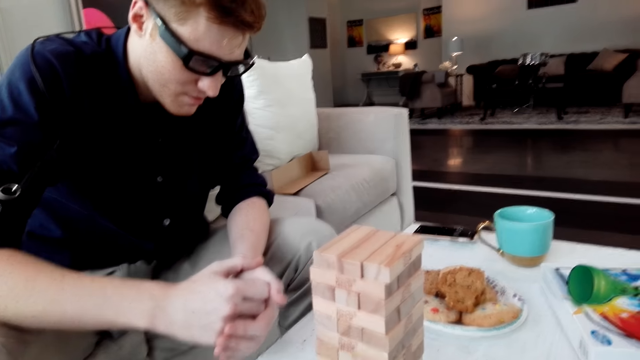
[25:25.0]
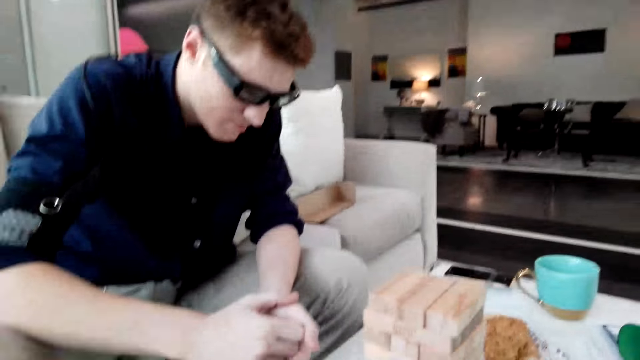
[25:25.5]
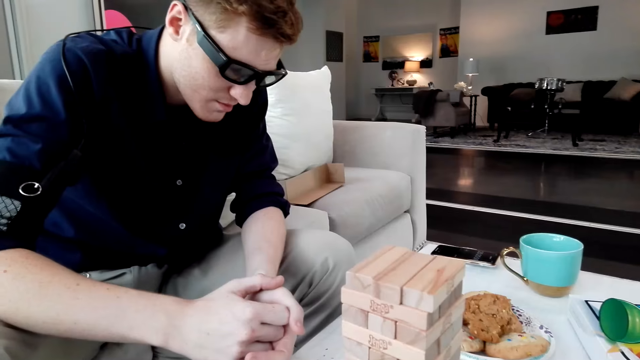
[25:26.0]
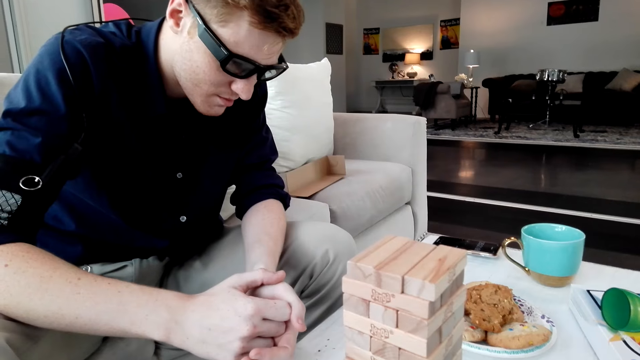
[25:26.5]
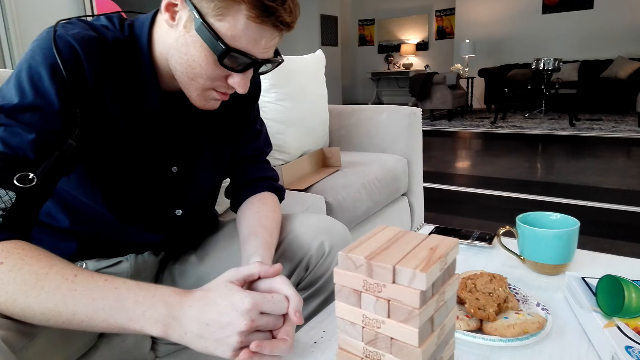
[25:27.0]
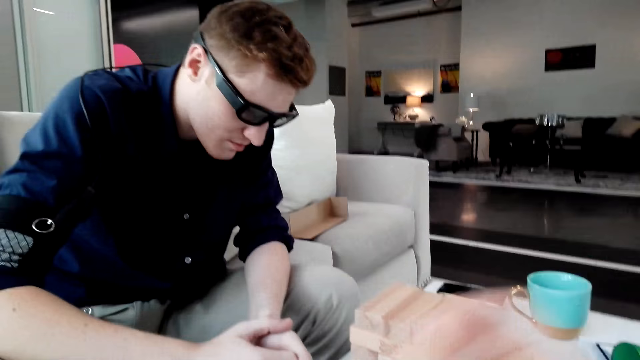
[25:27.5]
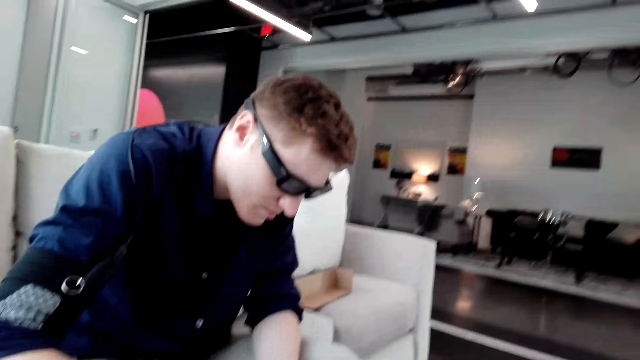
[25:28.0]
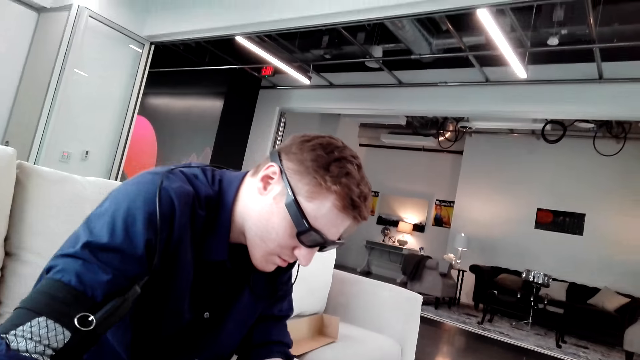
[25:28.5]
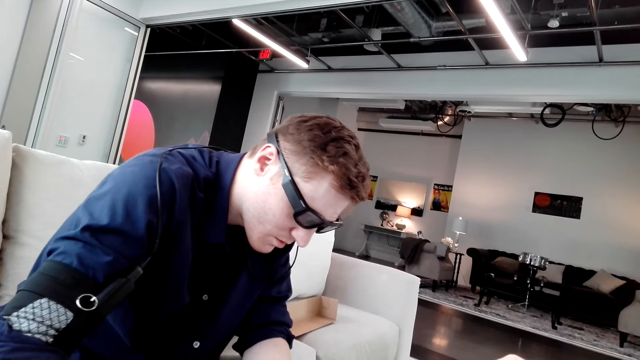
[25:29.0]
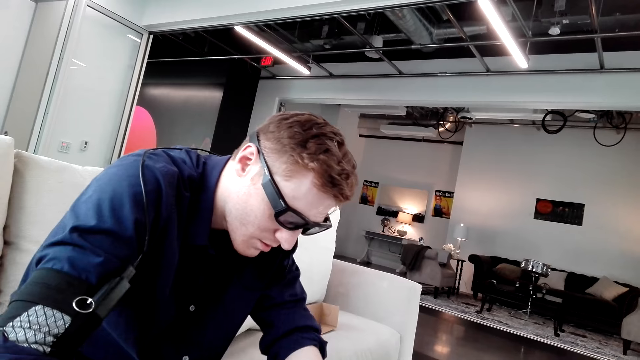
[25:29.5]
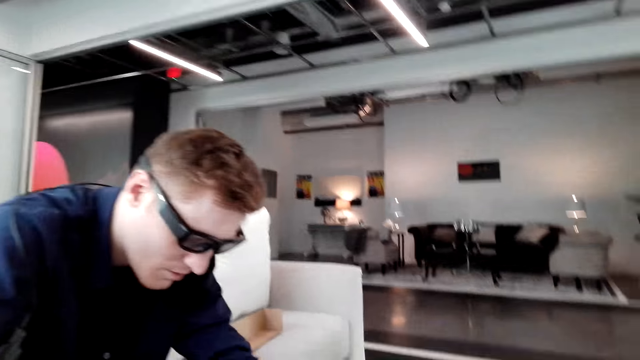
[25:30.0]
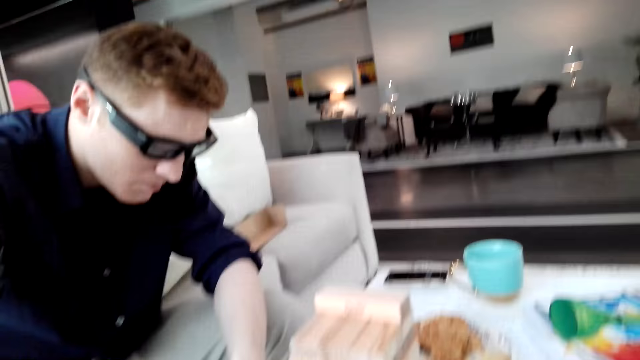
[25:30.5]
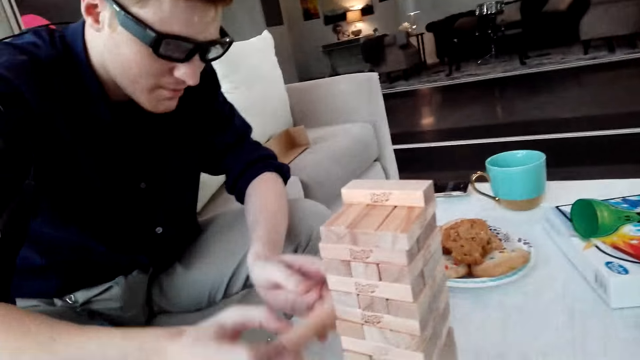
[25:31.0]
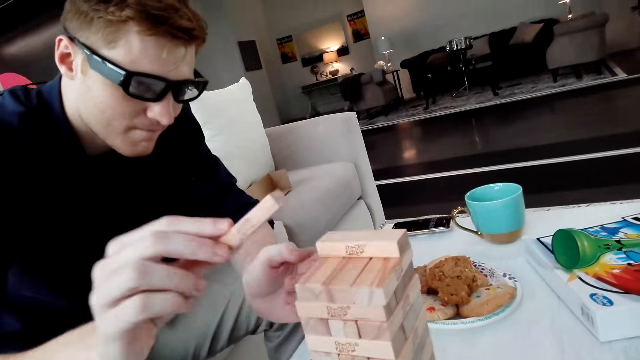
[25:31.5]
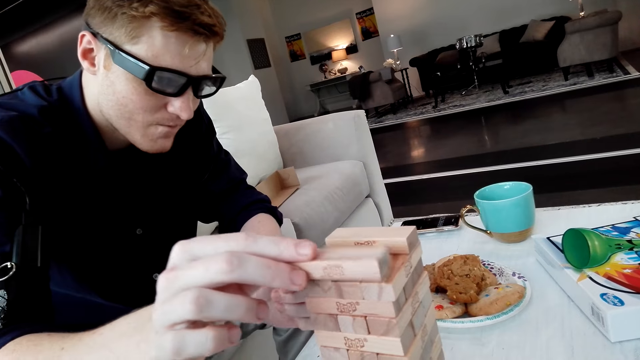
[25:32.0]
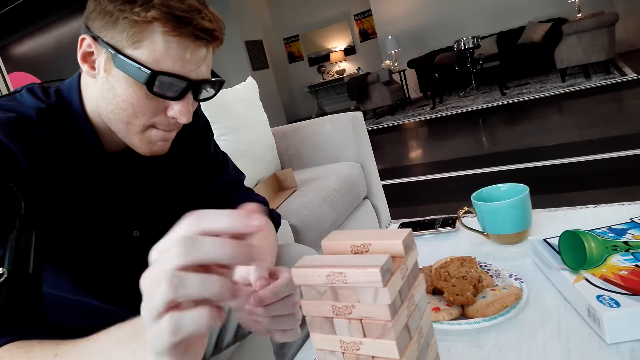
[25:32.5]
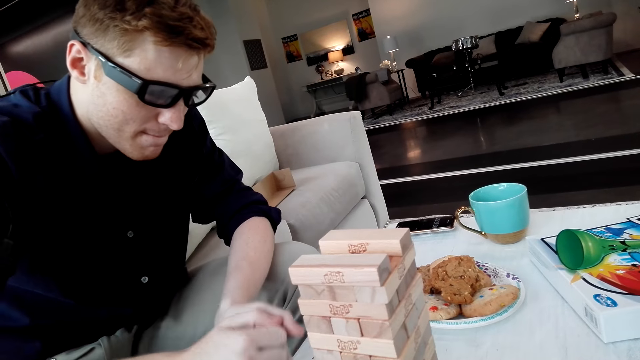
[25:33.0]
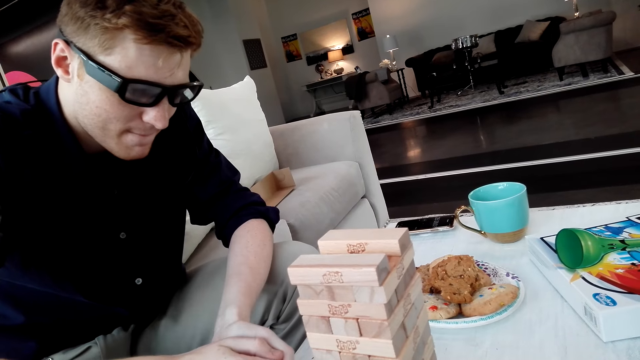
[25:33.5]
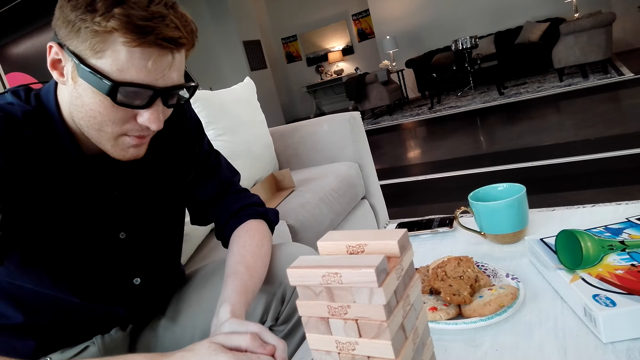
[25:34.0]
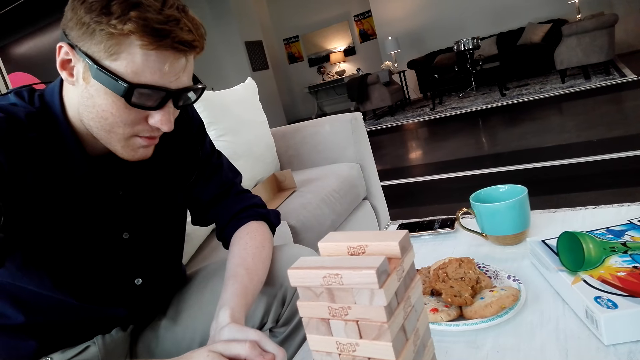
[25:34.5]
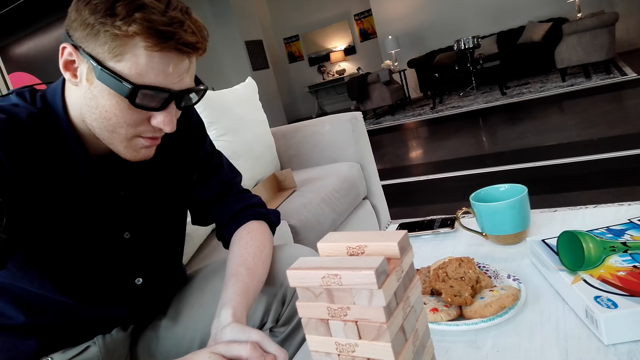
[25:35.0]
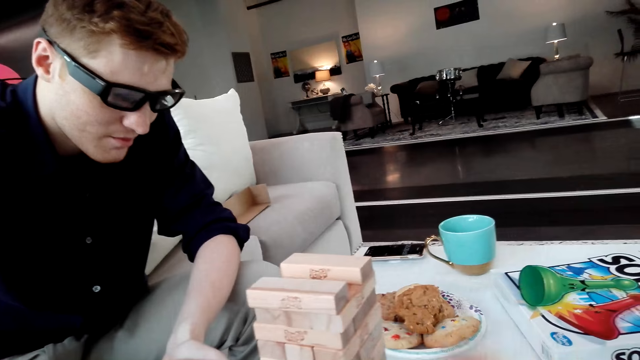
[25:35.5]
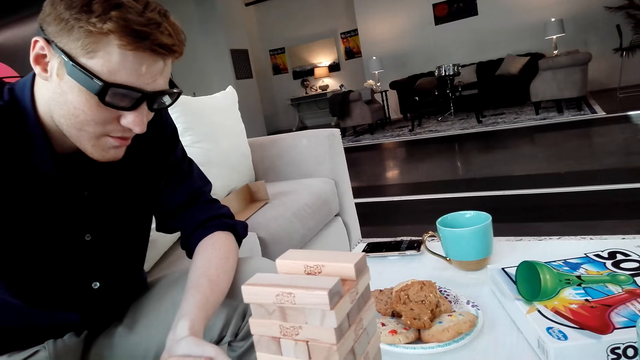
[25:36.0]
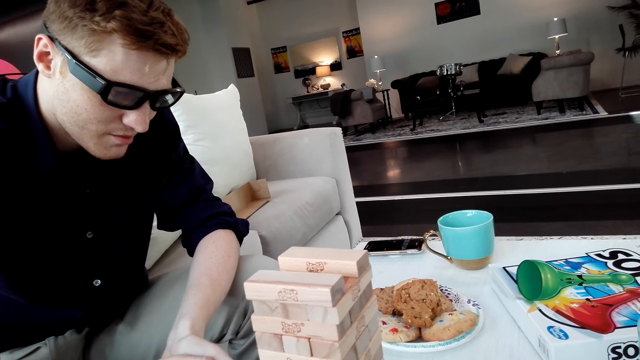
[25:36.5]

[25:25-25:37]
A man pulls a Jenga block. The man puts the Jenga block on a tower.

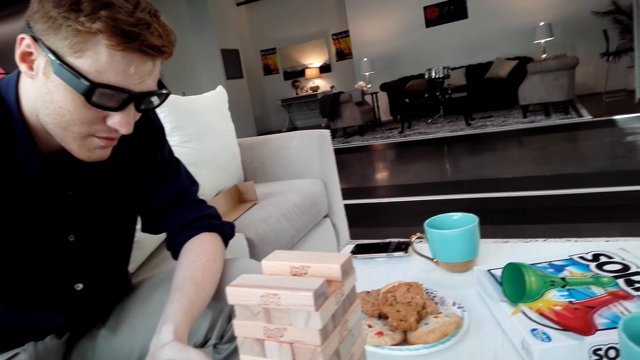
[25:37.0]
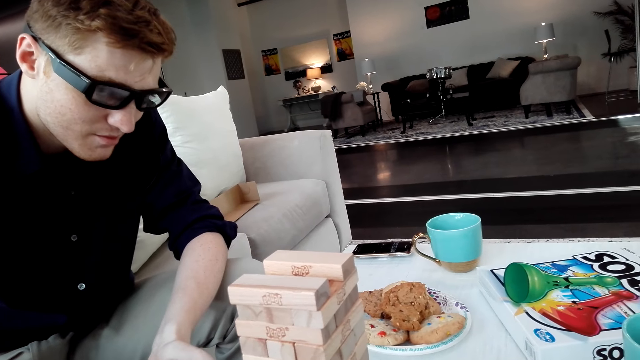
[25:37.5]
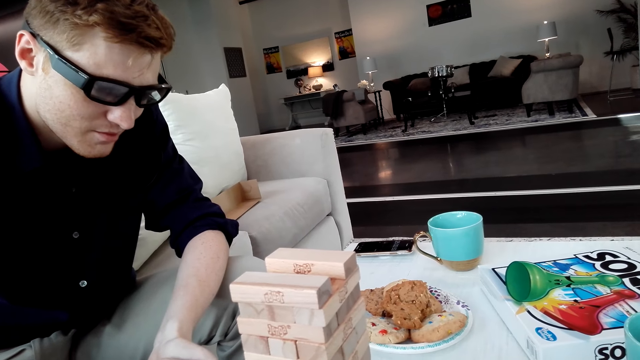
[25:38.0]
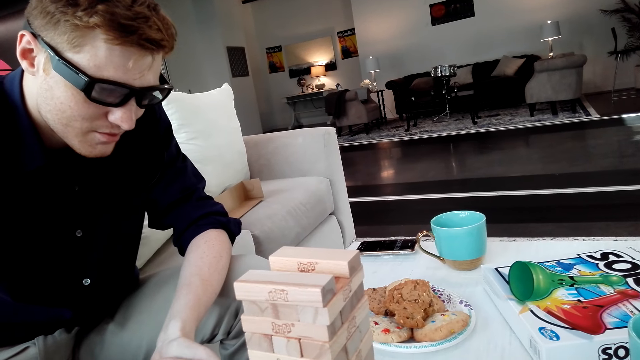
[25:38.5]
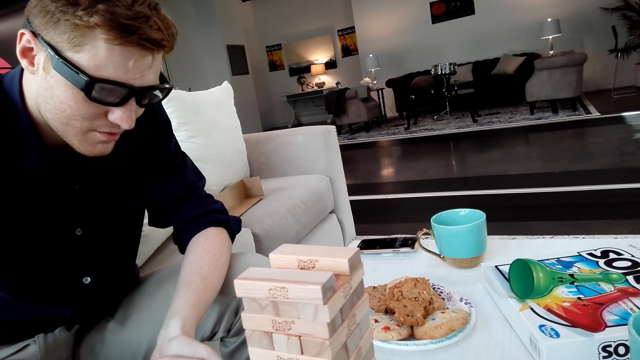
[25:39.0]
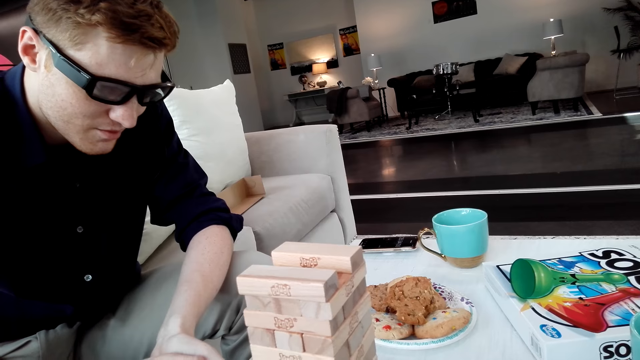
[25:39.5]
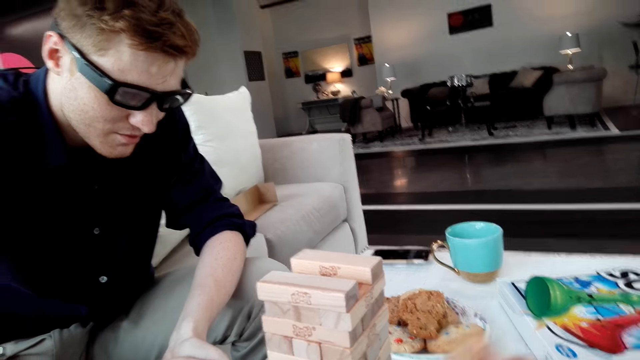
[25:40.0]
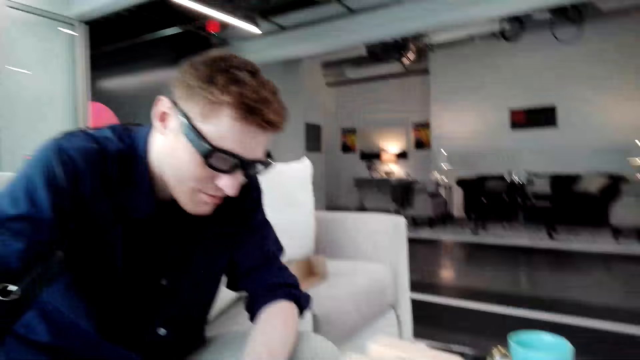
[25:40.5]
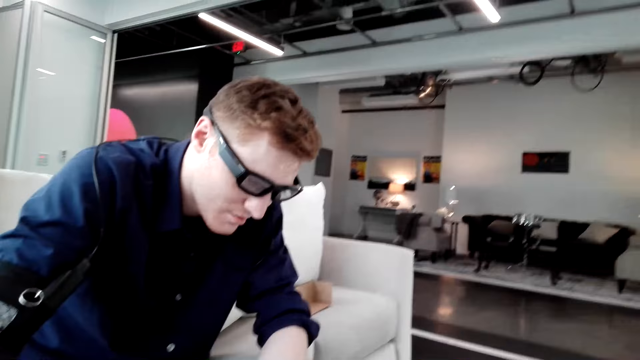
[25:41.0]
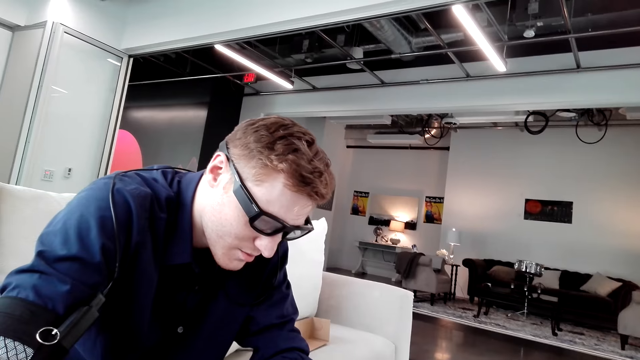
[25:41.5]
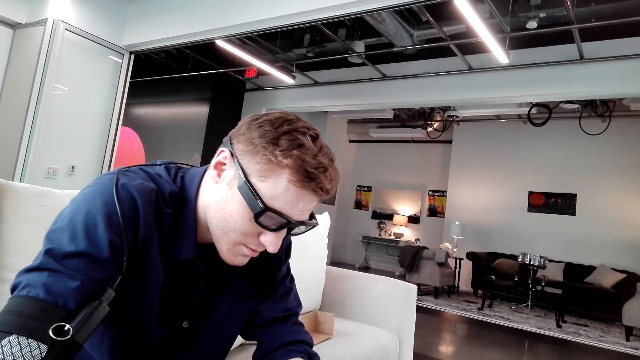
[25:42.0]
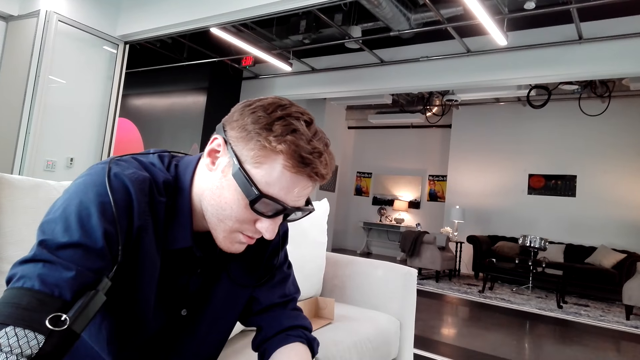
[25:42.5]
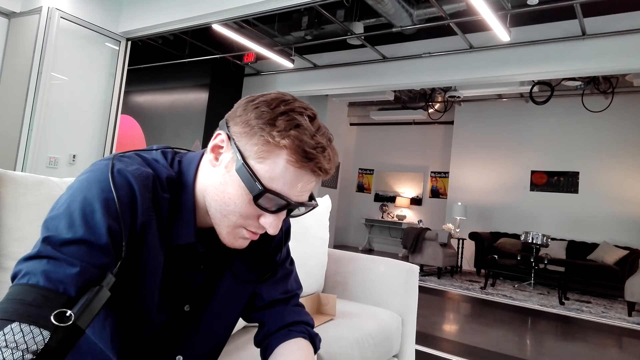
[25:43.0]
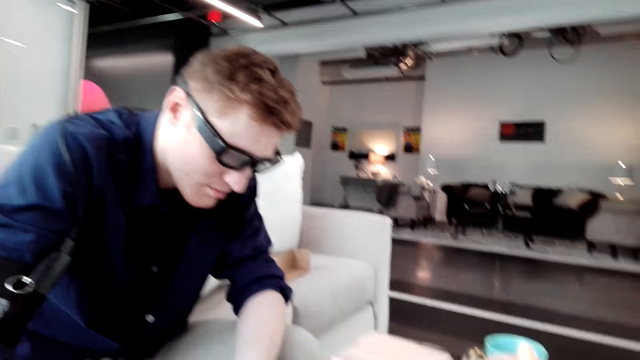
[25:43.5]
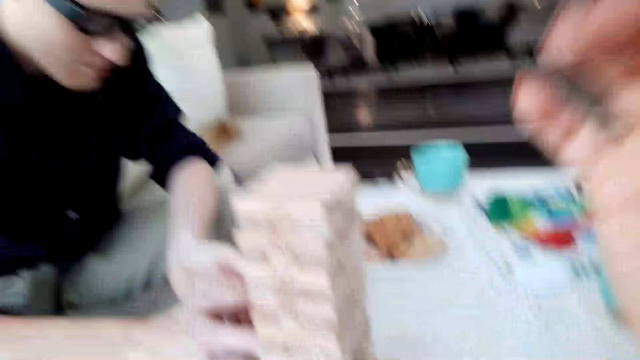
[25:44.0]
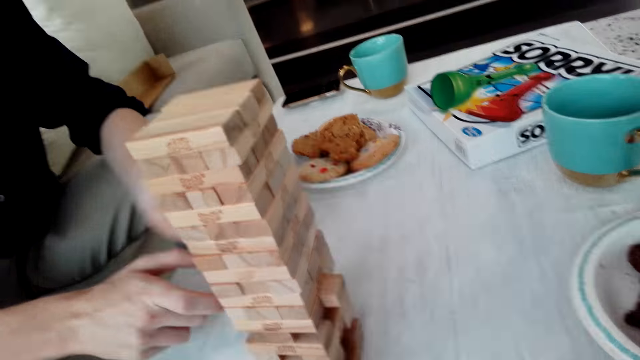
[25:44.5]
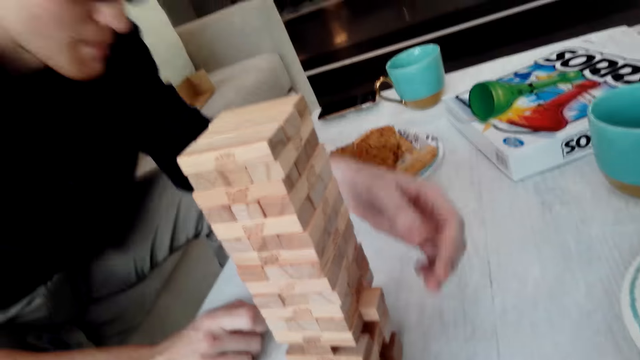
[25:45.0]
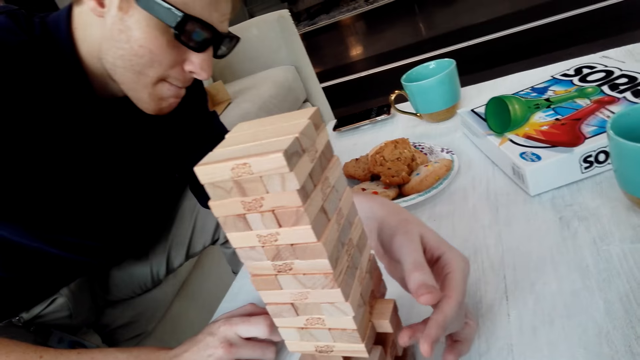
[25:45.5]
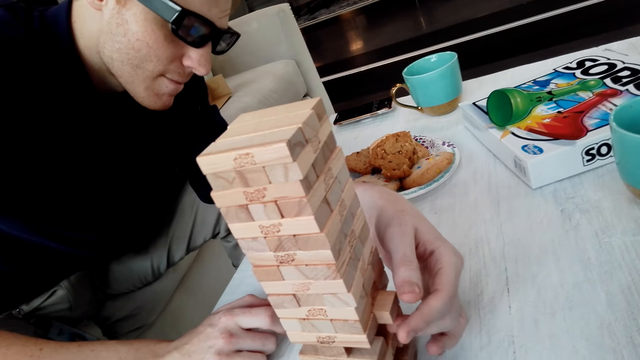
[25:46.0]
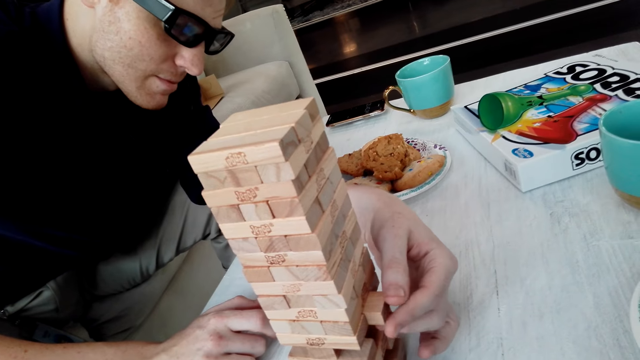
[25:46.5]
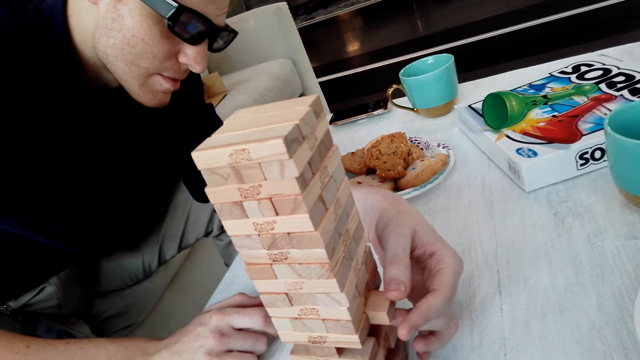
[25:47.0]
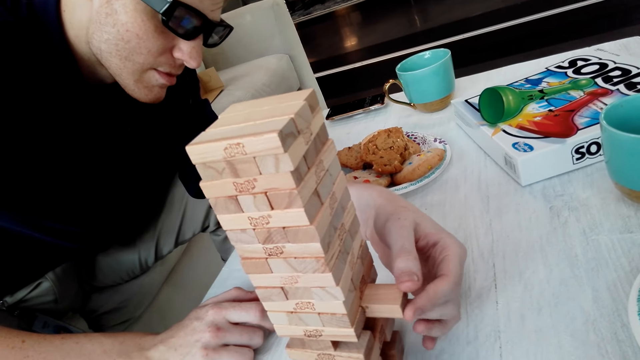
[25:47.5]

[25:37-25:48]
A person removes the block.
